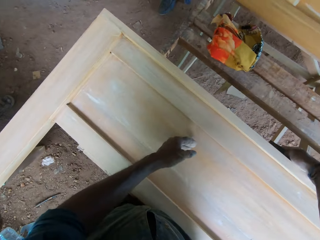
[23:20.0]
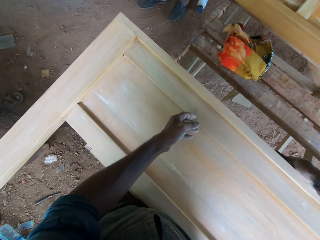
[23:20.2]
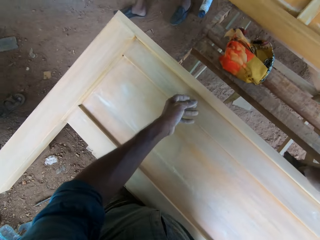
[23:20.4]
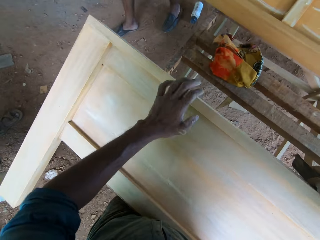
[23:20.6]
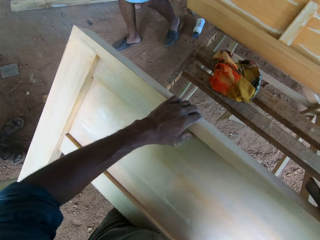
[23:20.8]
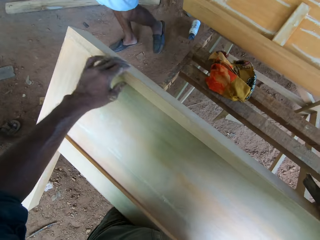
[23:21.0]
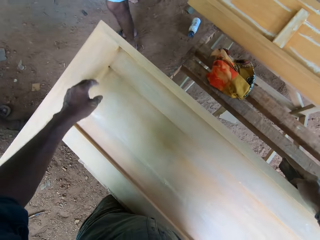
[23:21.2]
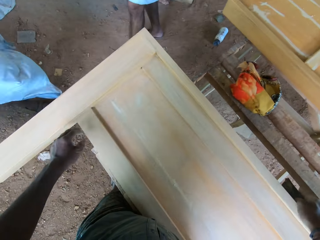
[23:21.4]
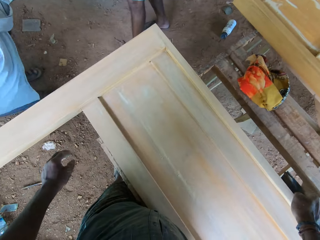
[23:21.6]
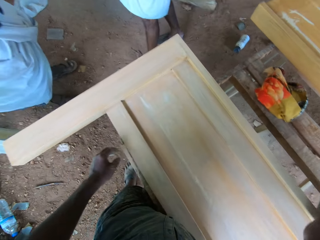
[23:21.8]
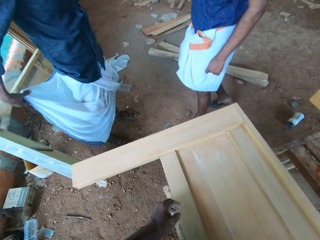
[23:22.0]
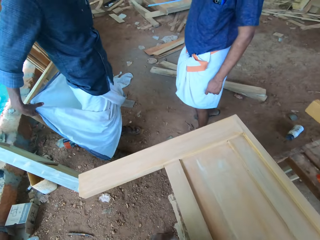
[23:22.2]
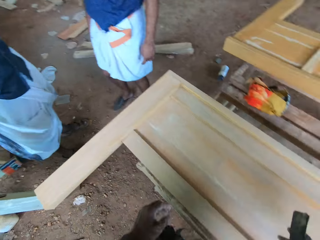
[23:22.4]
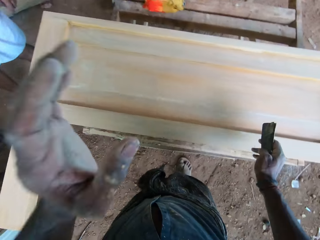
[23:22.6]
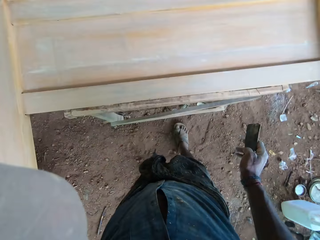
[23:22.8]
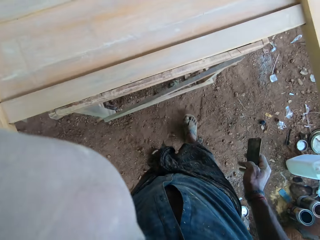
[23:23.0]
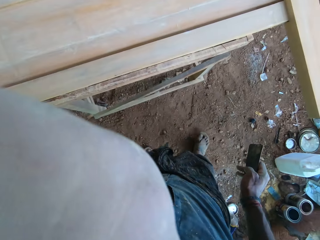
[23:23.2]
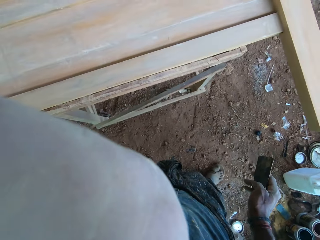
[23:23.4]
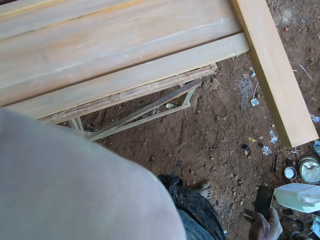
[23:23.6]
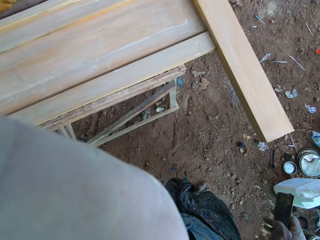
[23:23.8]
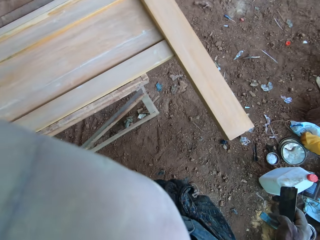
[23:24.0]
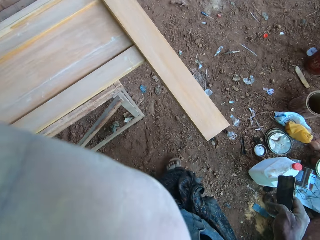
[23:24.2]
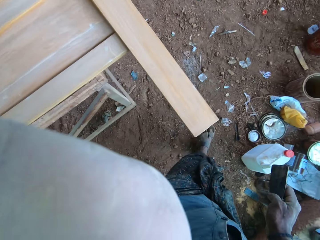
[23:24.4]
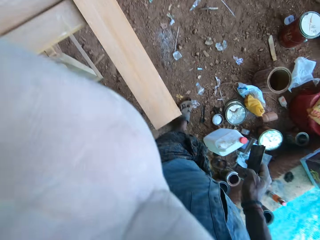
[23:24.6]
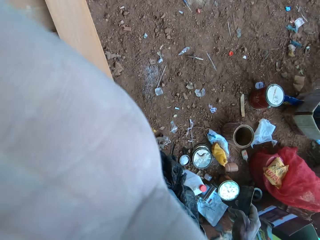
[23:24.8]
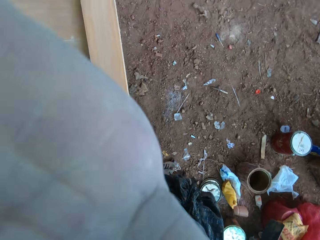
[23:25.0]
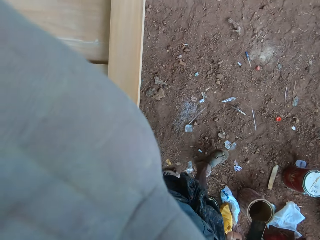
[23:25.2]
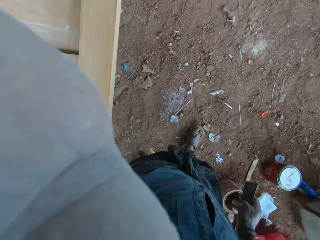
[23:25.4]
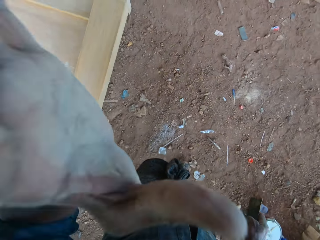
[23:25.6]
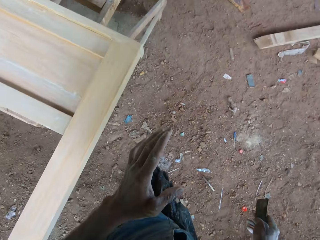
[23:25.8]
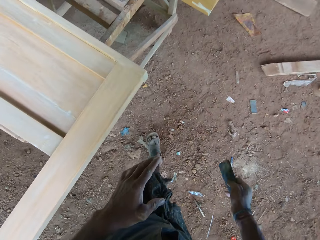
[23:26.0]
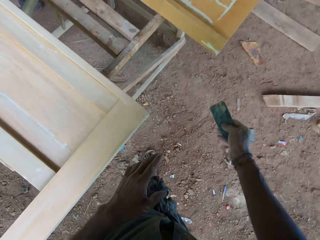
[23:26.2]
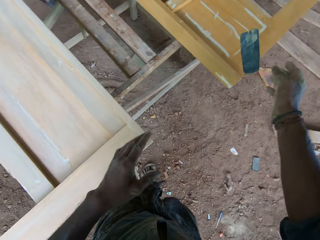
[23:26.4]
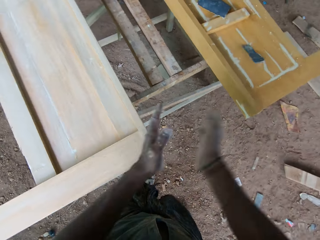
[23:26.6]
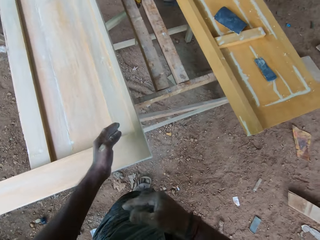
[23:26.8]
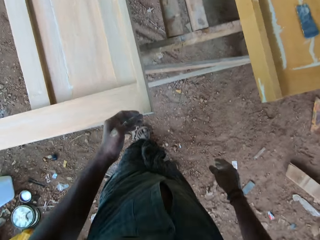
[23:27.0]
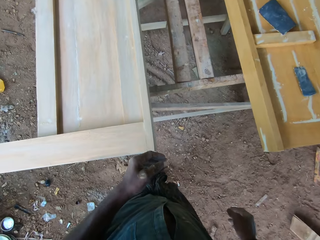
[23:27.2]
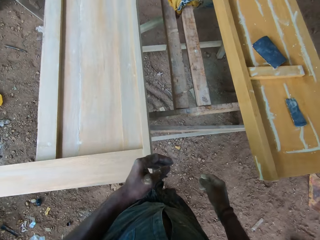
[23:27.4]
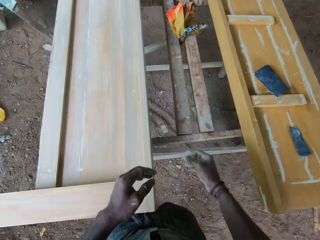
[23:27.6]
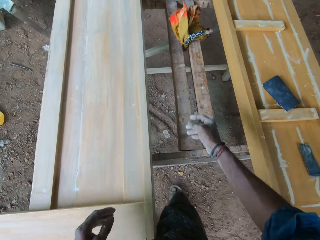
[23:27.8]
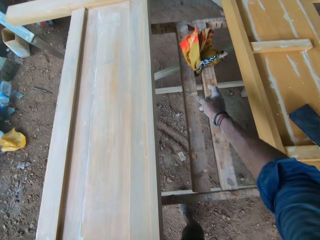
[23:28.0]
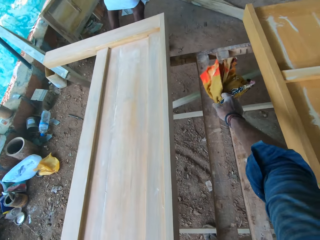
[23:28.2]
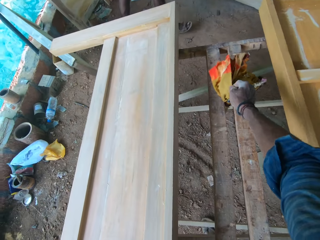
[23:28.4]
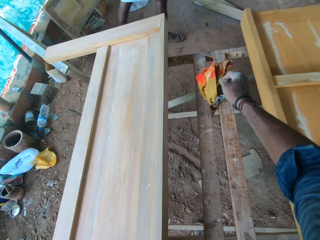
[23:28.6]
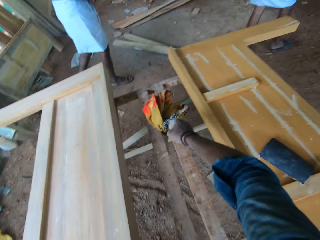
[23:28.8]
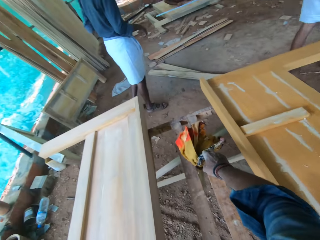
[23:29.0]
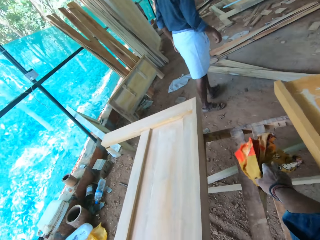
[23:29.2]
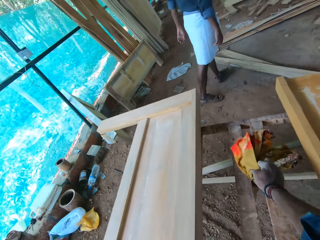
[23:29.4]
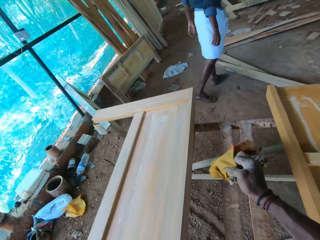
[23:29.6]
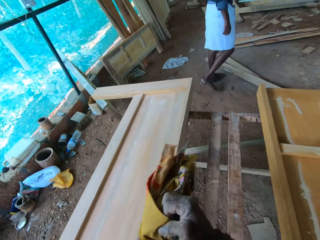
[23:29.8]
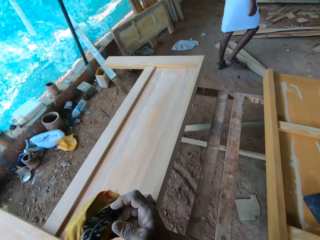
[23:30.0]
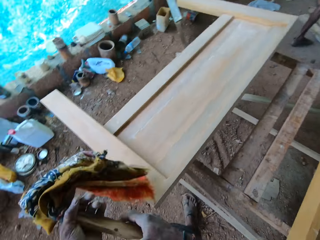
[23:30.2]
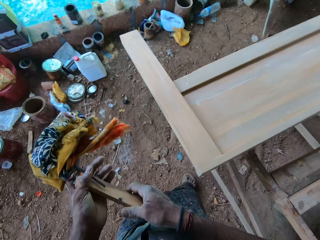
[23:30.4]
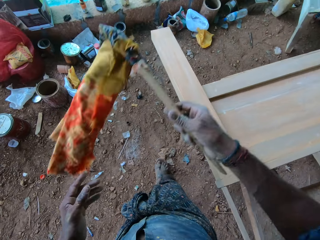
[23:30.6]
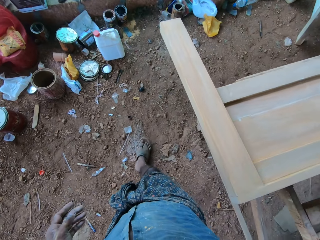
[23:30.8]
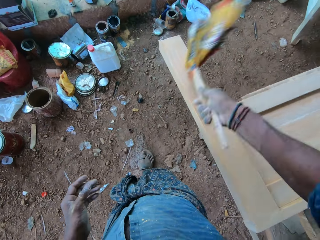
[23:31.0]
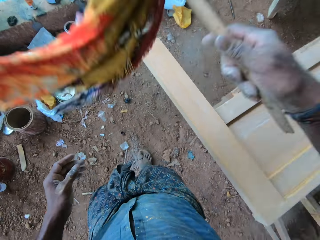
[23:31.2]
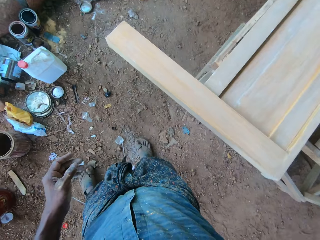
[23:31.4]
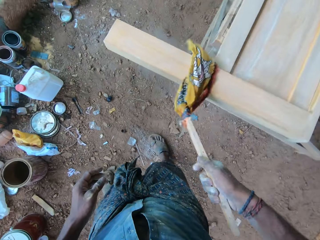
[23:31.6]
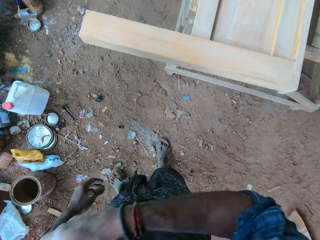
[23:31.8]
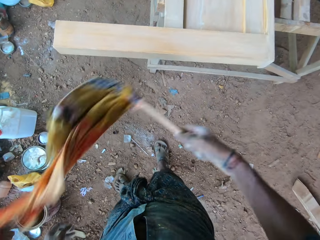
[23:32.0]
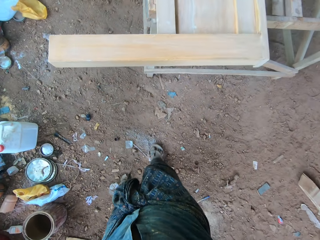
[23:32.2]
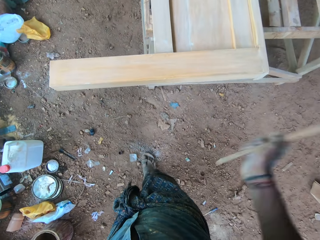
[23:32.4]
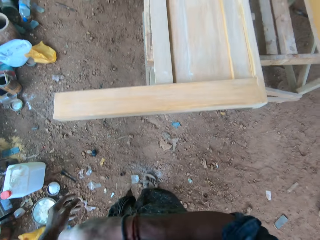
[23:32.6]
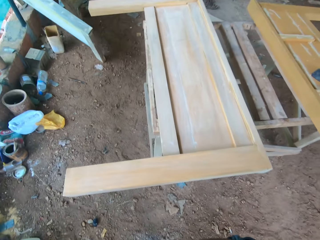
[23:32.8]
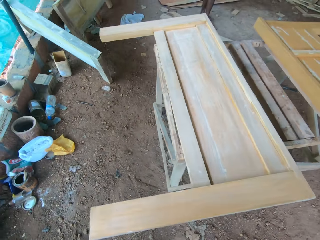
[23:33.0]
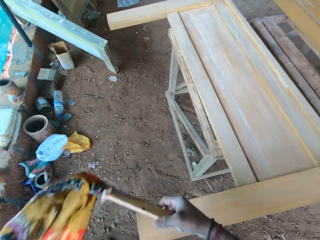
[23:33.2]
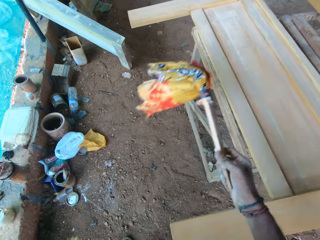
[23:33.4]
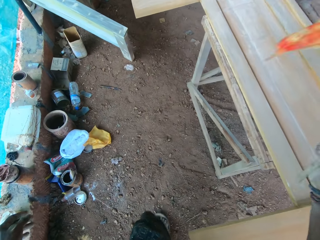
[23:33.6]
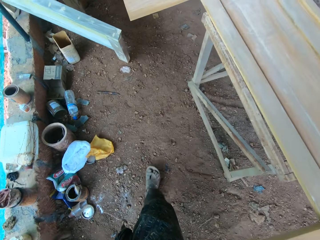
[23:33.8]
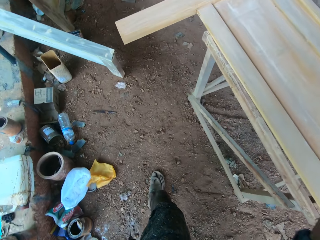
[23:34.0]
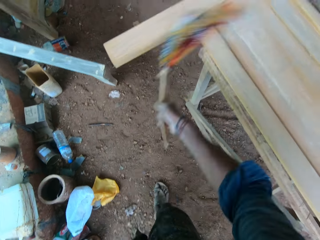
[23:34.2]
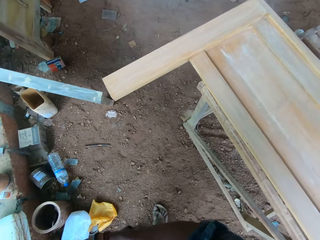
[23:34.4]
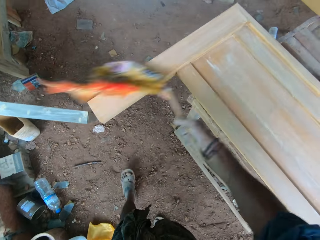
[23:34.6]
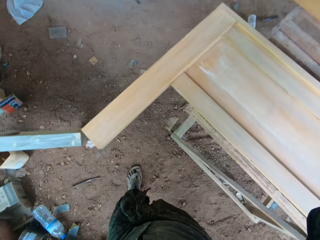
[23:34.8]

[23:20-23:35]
The camera wearer moves the wood piece with his right hand. He feels the wooden board with his hand. He touches his face with his left hand. He adjusts the camera. He moves around. He throws the sandpaper on a wood piece with his right hand. He claps his hands. He picks a duster on the platform with his right hand. He touches the duster with his left hand. He removes dust from the wood piece with the duster in his right hand.

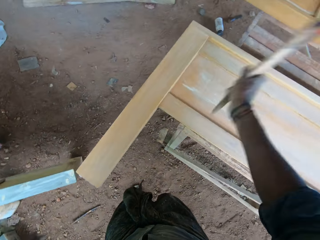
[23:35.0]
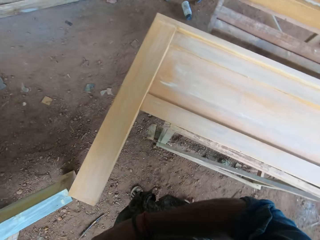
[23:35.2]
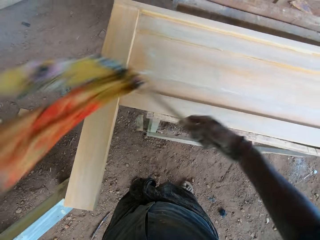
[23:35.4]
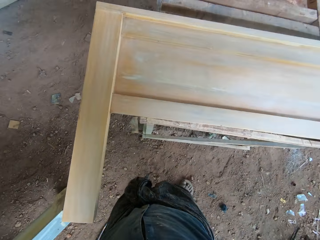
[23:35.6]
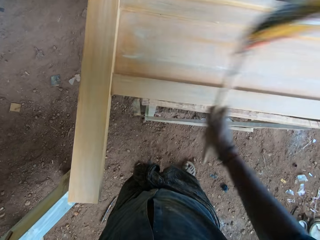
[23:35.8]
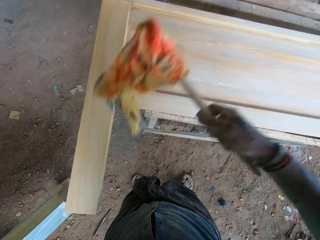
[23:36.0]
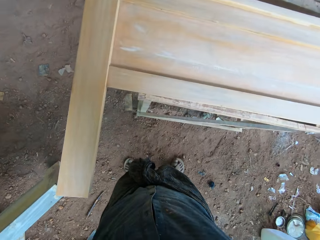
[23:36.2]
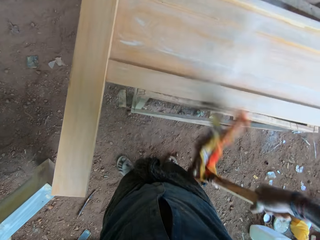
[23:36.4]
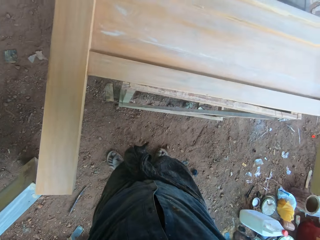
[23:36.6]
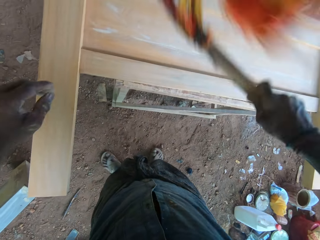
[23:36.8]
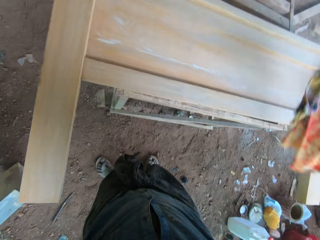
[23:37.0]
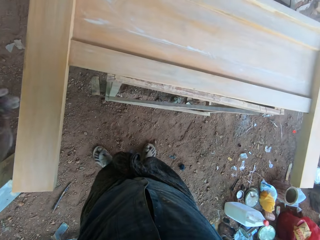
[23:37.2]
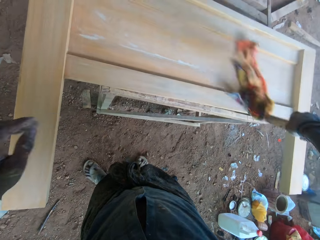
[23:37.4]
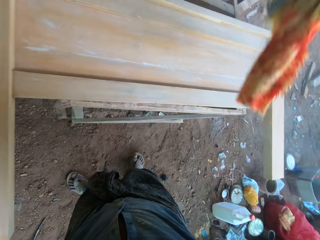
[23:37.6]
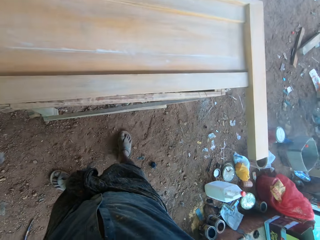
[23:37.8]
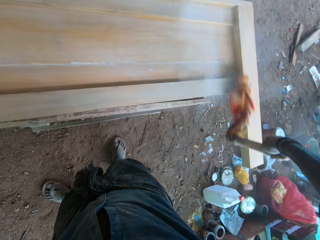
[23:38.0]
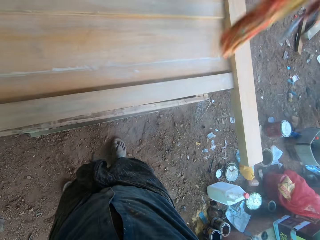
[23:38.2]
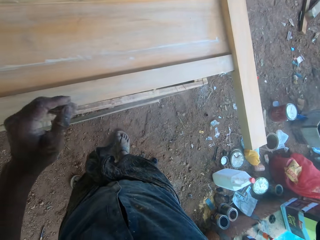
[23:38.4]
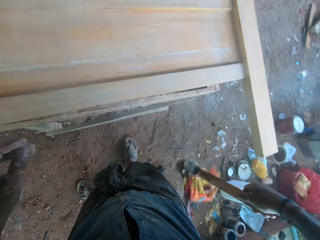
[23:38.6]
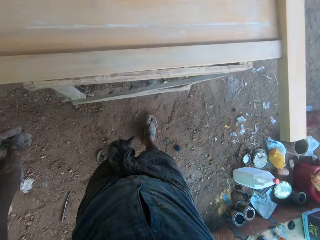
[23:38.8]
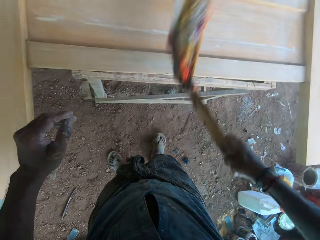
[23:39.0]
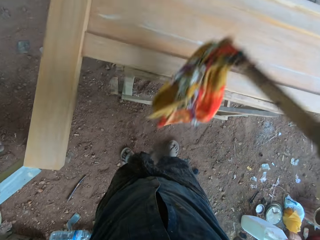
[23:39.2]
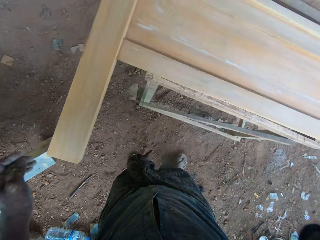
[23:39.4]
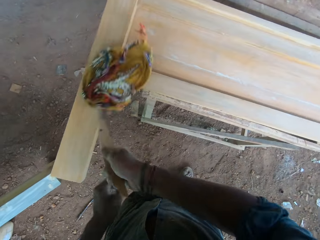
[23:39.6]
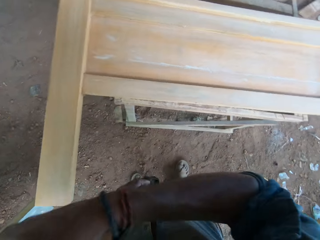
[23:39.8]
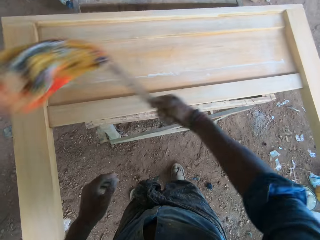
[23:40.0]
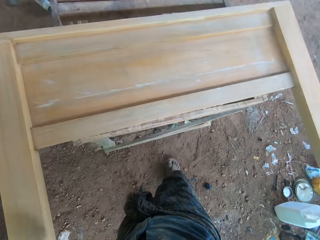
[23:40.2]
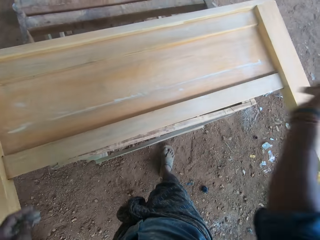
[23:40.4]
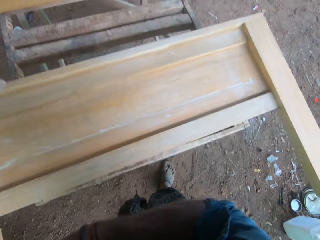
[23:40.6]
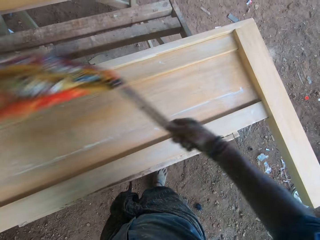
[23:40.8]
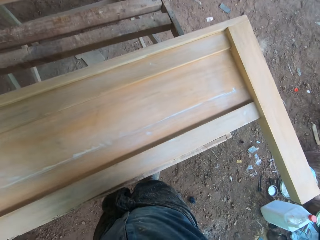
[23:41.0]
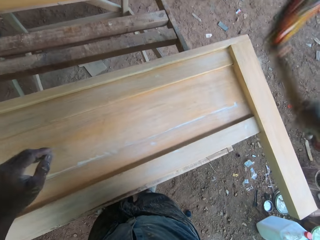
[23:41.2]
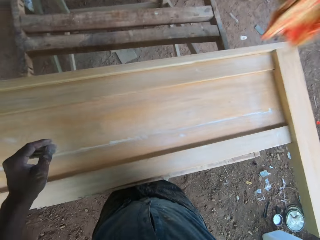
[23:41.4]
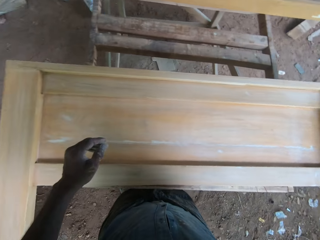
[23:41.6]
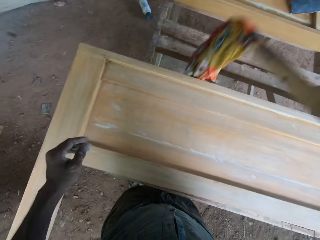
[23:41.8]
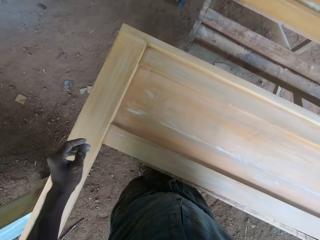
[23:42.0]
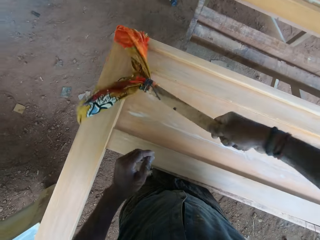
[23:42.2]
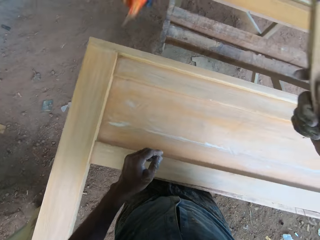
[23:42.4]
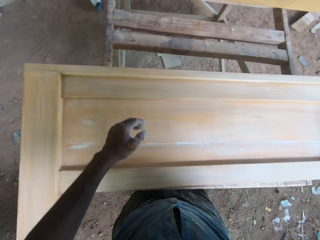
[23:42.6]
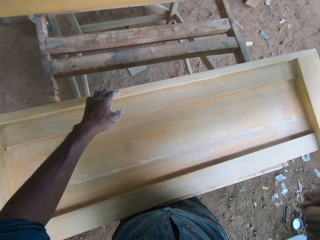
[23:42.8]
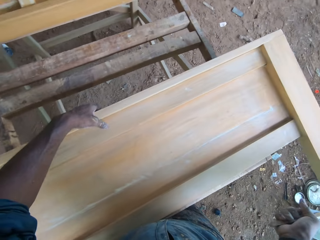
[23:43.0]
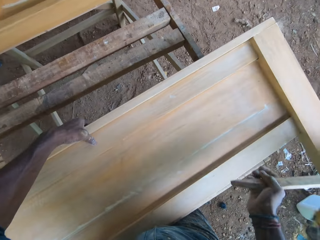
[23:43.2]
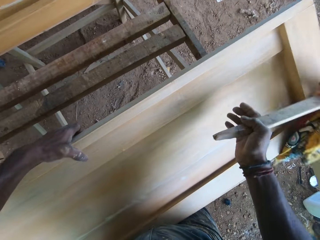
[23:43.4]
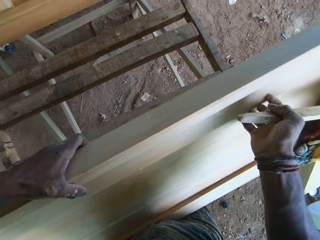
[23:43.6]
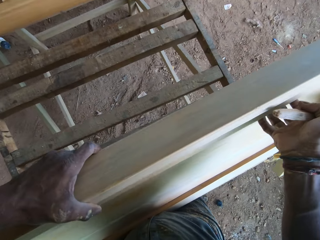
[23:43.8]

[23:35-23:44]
The camera wearer flips the wood piece with his hands.
